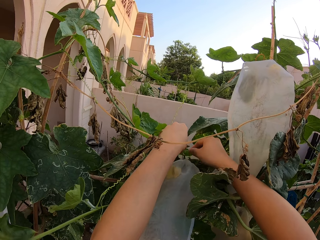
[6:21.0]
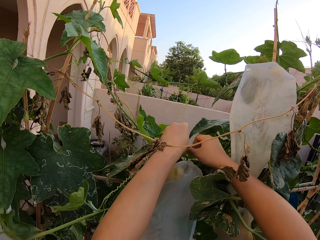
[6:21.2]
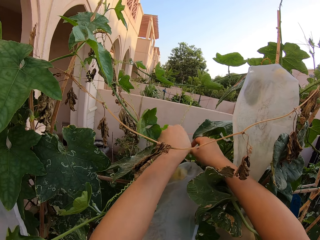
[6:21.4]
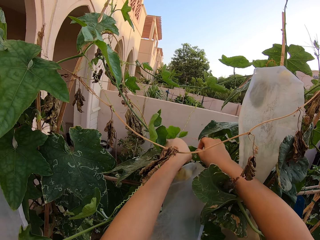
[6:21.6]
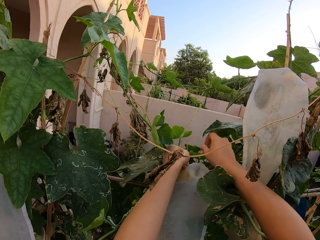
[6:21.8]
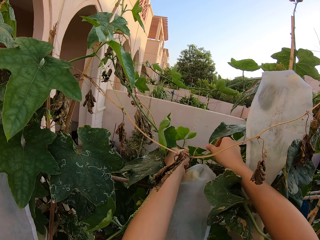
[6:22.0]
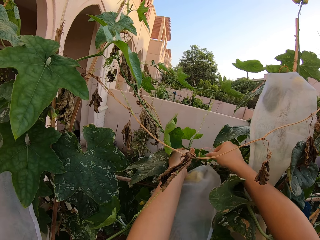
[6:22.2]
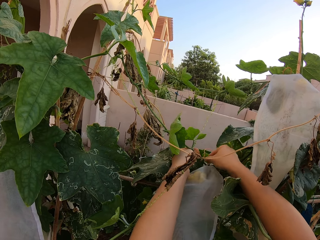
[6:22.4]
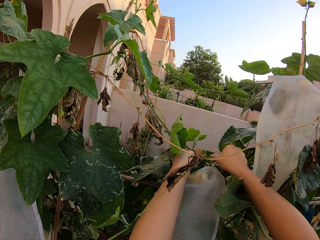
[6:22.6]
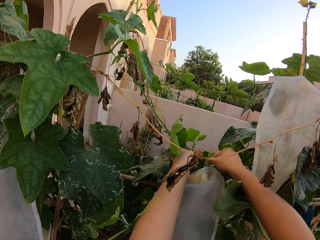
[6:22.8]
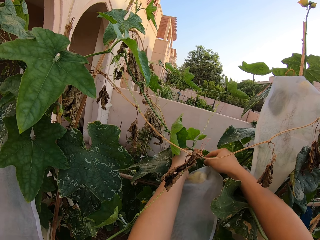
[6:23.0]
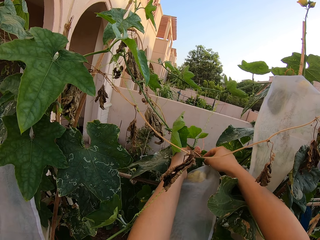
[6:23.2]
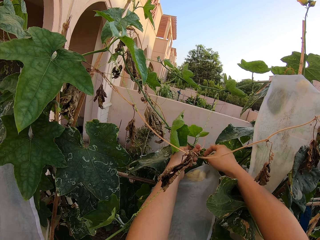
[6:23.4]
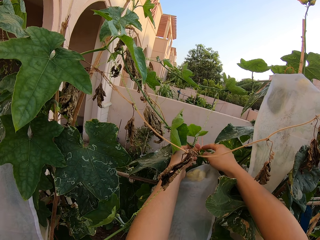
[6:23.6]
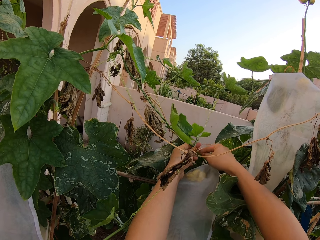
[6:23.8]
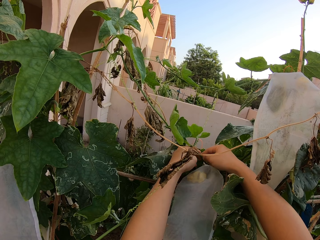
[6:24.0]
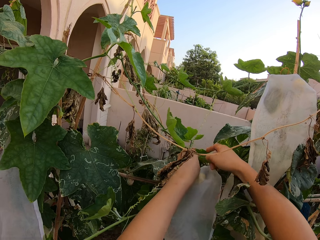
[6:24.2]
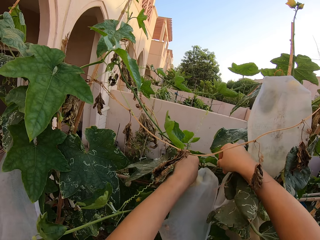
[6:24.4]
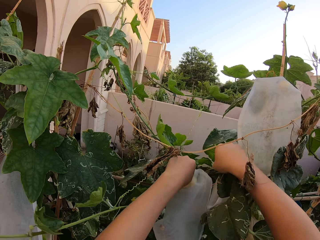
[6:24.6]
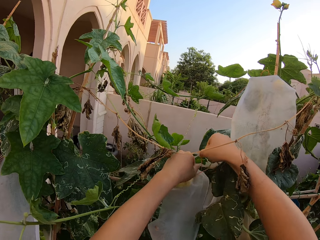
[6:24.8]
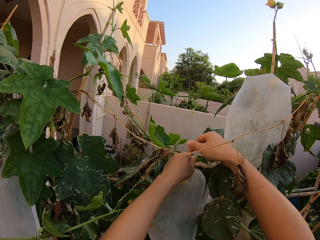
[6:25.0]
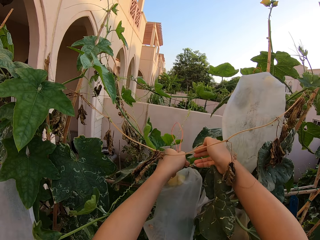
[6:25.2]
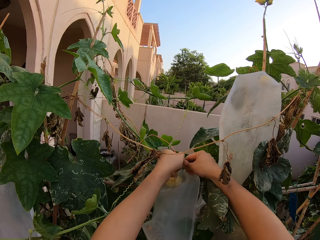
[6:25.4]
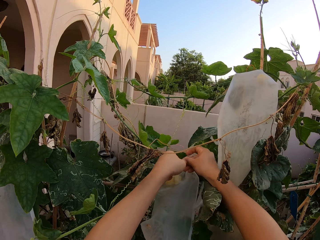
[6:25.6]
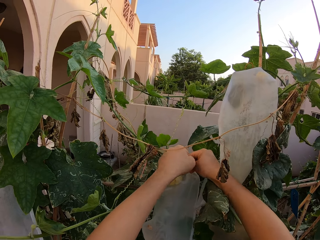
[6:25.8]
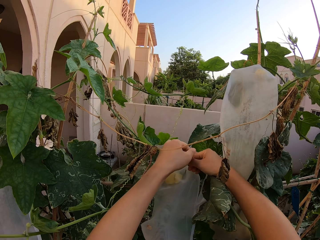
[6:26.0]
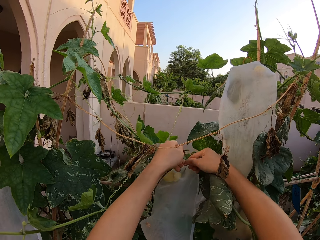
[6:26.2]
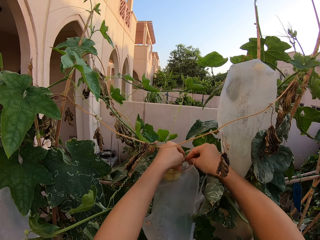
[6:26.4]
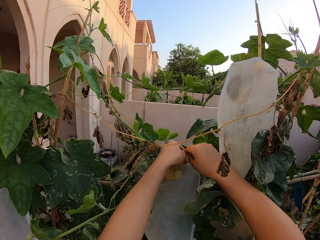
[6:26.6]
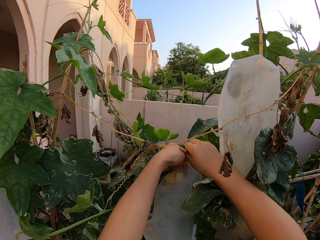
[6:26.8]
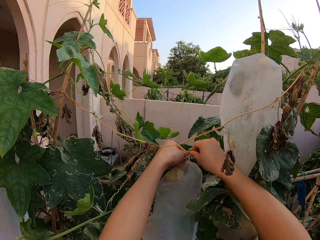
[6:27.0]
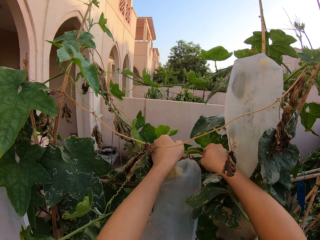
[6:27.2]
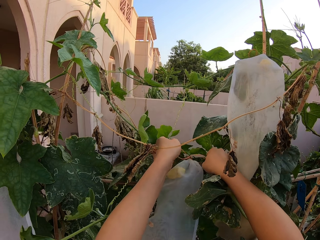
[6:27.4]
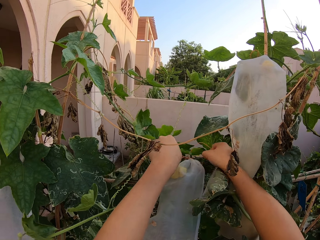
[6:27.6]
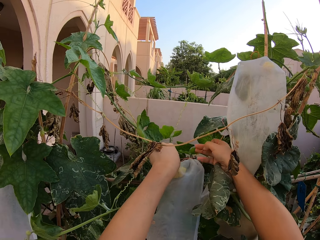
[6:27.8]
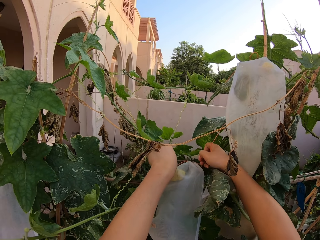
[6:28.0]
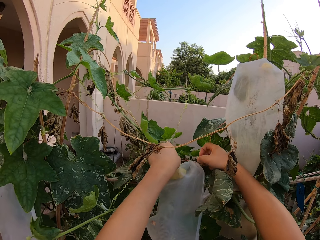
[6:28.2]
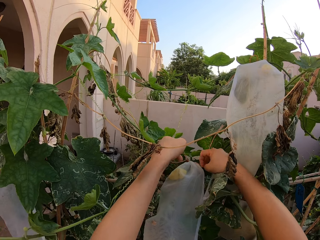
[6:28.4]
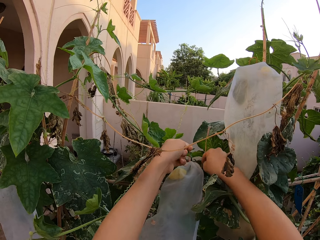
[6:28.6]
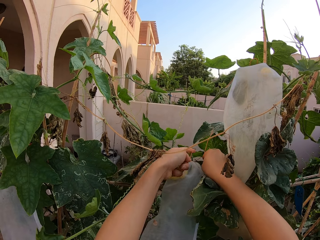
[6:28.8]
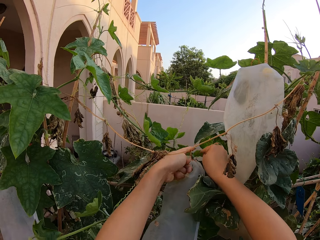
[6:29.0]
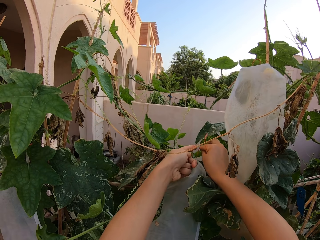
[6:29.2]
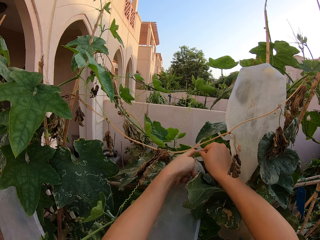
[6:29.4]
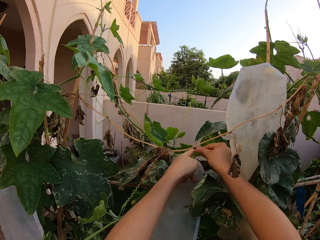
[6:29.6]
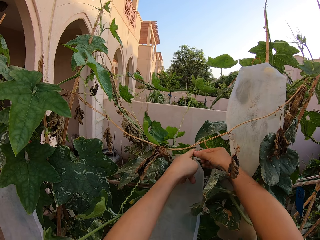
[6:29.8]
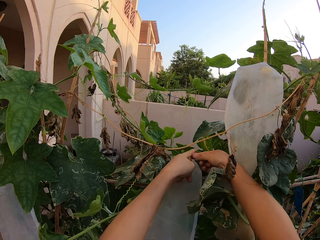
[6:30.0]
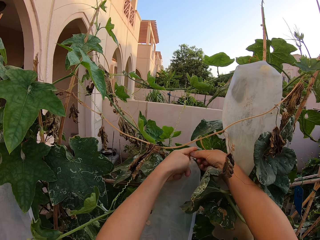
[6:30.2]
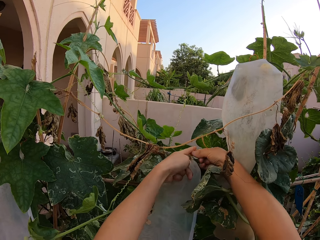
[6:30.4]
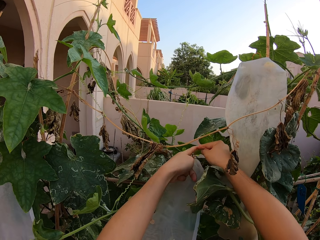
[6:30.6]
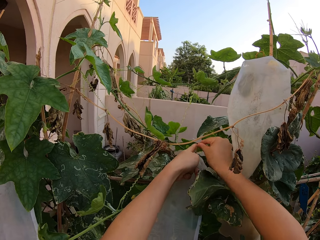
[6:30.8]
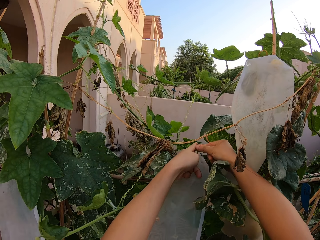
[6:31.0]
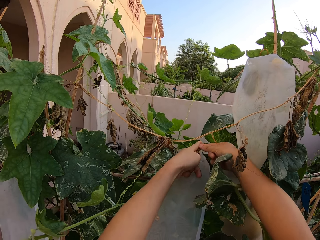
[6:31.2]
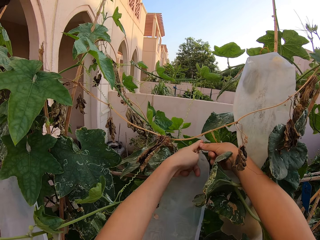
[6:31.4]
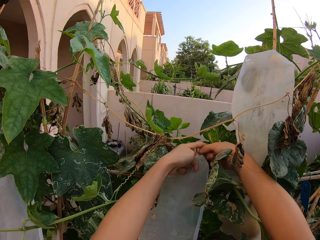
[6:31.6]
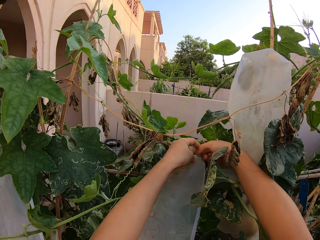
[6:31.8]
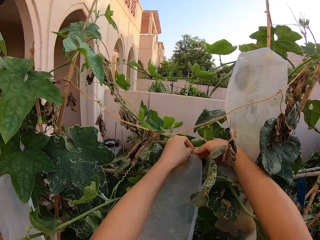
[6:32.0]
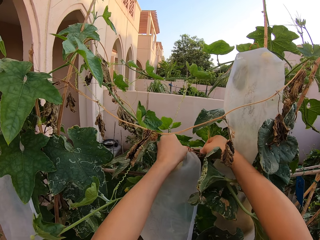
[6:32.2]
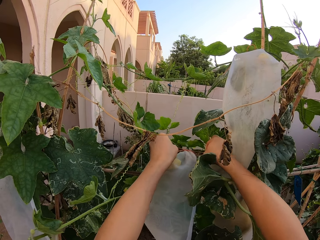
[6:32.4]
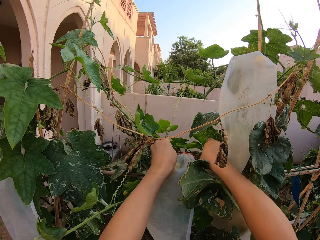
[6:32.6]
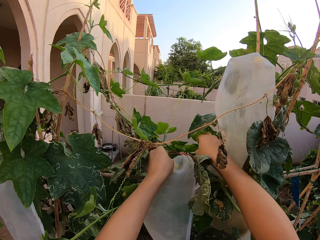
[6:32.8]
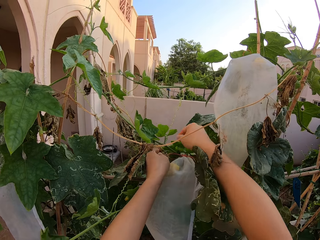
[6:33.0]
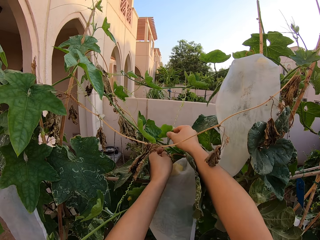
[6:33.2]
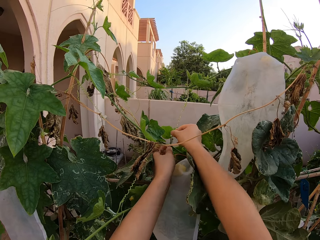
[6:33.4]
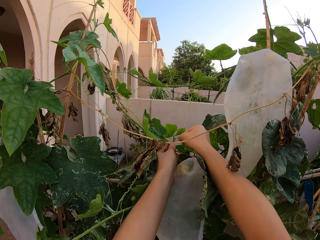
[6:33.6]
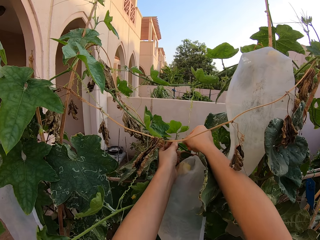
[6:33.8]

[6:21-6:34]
The camera wearer ties the rope on the stem.

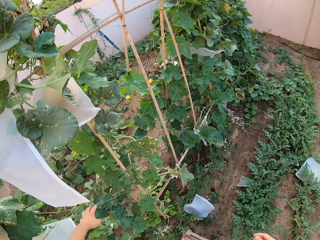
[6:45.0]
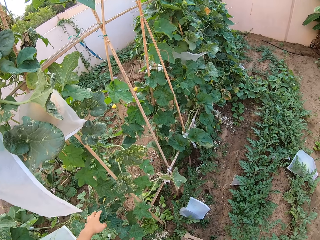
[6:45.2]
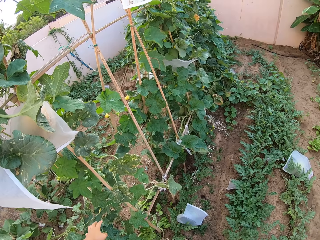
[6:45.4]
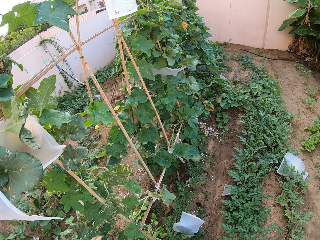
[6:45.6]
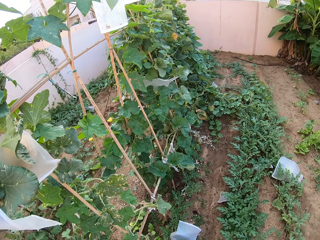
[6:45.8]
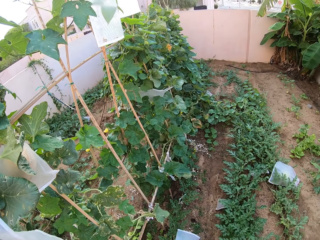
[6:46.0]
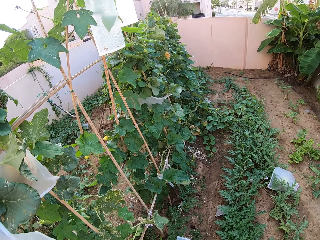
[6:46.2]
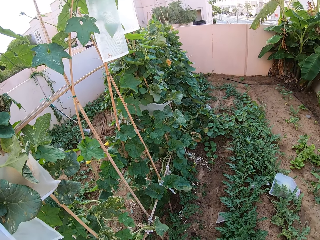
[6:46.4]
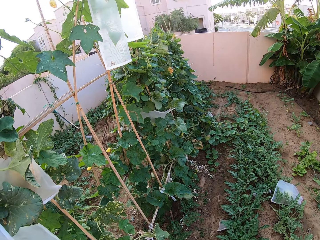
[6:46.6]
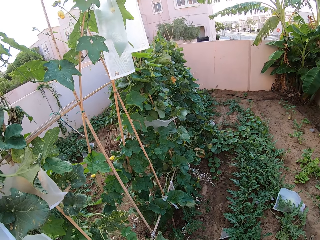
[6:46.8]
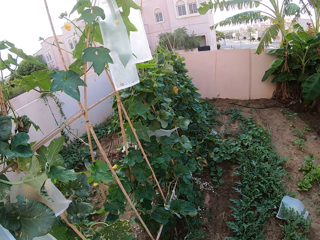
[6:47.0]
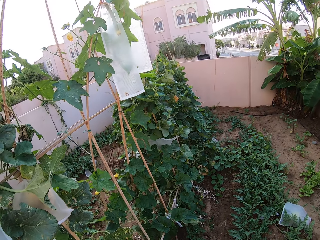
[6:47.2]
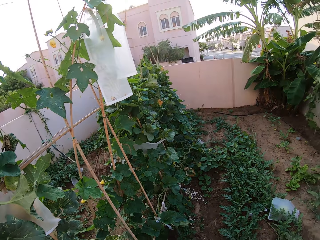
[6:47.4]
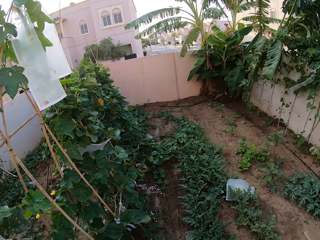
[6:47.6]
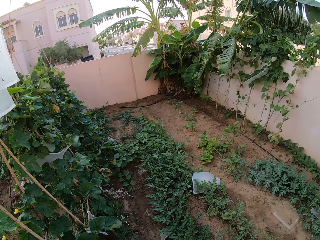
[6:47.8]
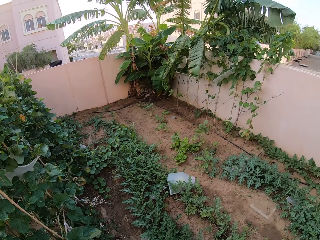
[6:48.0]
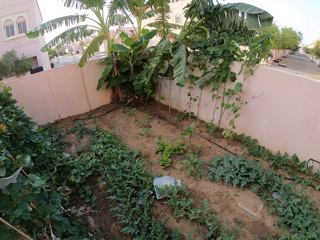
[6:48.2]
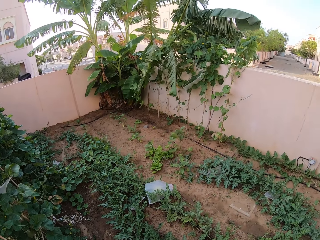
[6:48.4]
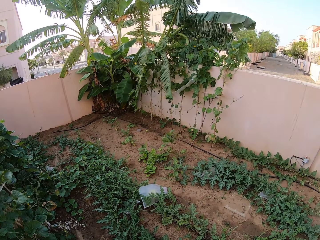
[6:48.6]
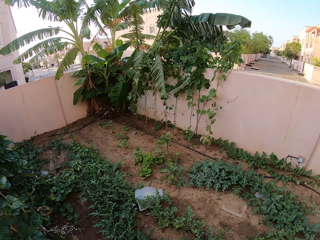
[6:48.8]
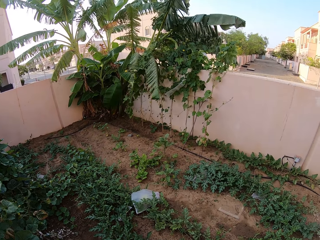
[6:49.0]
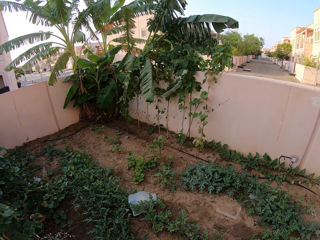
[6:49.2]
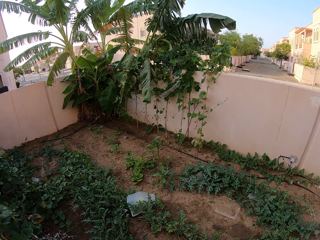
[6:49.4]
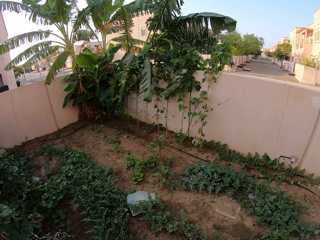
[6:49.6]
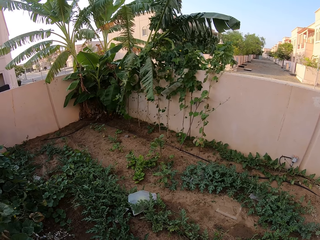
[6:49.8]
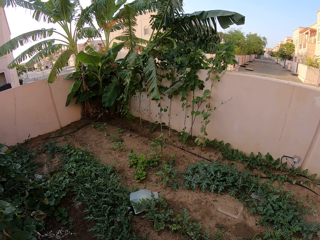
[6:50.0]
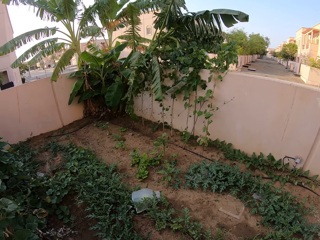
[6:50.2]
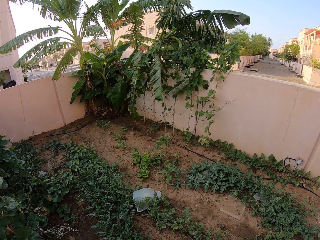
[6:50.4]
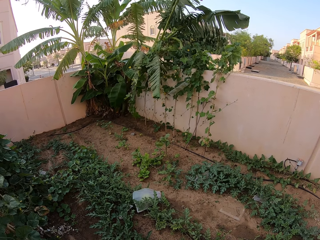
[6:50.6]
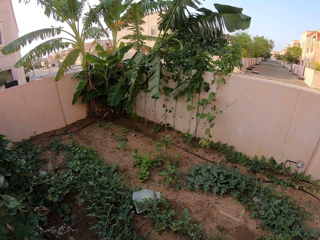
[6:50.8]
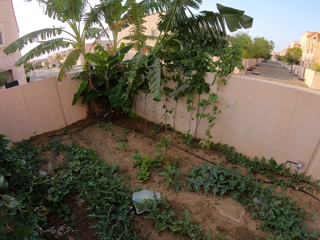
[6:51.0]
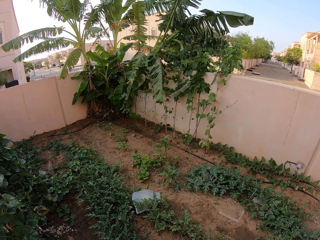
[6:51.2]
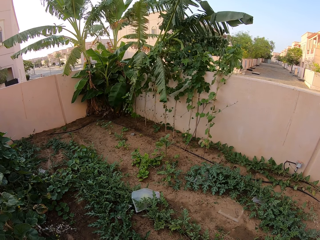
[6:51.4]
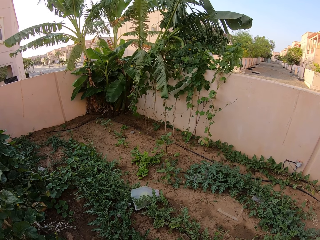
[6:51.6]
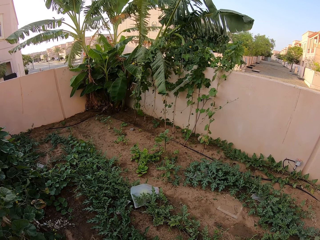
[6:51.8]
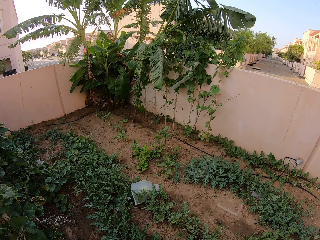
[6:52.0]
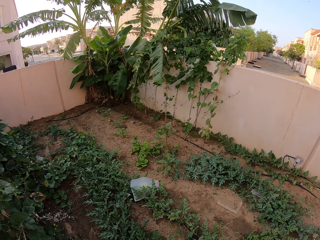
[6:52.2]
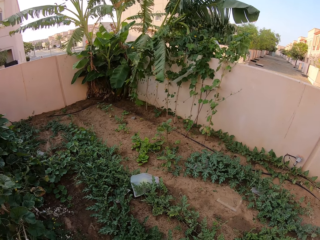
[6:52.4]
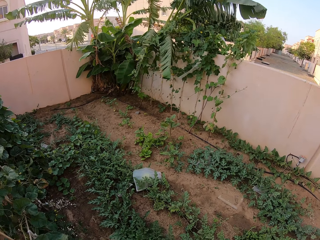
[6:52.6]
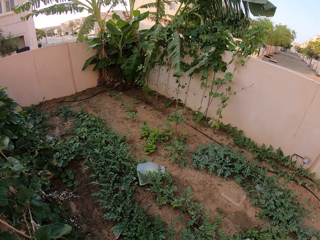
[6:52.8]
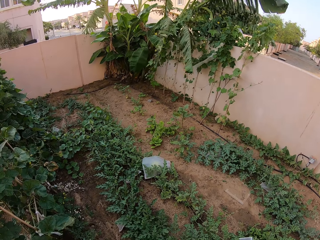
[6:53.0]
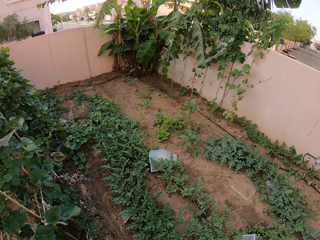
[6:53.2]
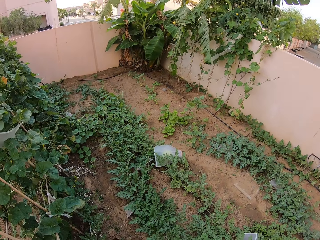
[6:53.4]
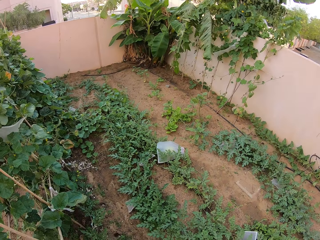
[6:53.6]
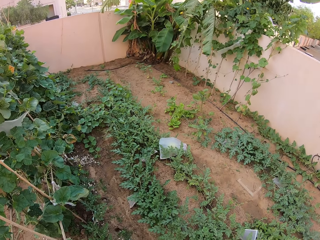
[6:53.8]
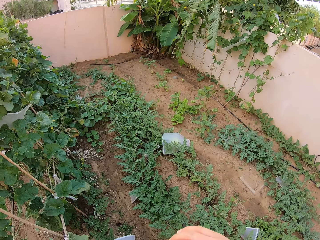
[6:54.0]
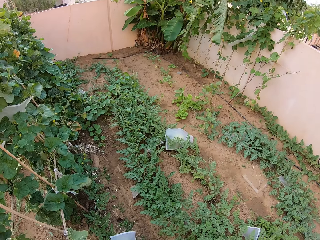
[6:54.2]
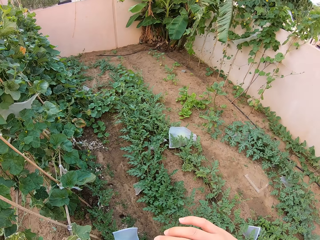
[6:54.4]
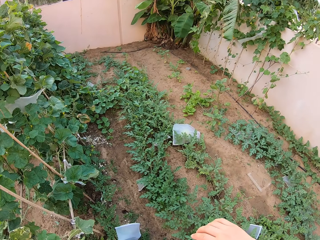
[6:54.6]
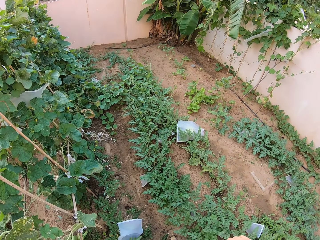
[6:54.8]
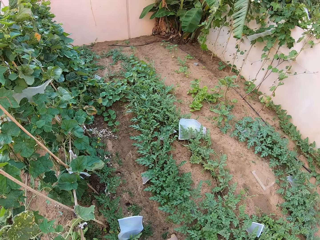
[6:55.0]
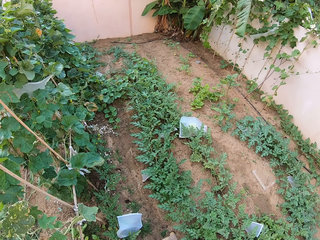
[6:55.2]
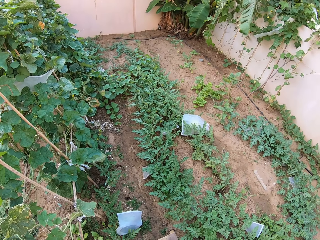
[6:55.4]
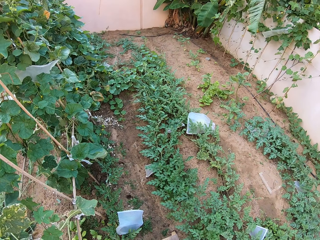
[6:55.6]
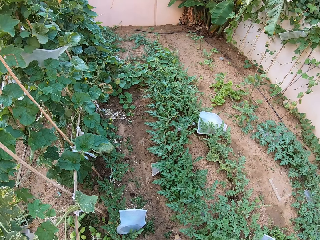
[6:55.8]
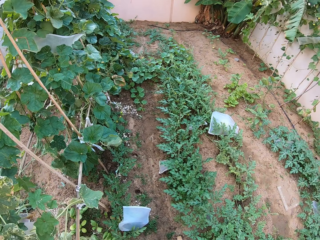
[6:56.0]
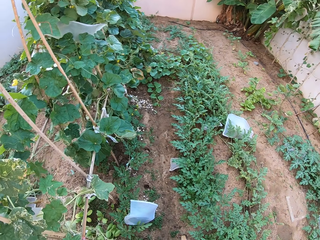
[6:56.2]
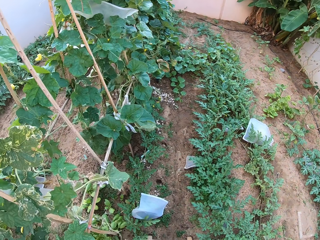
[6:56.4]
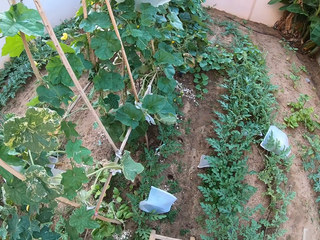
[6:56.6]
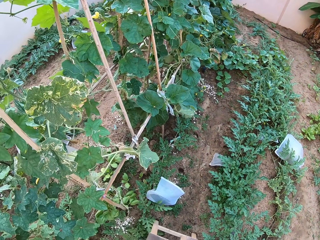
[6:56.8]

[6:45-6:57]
The camera wearer looks around. They rasp over.
